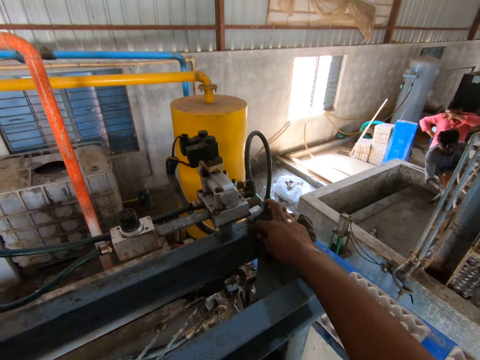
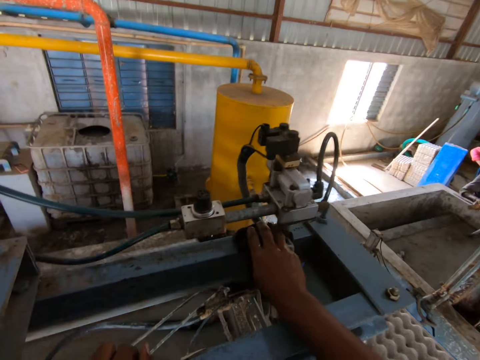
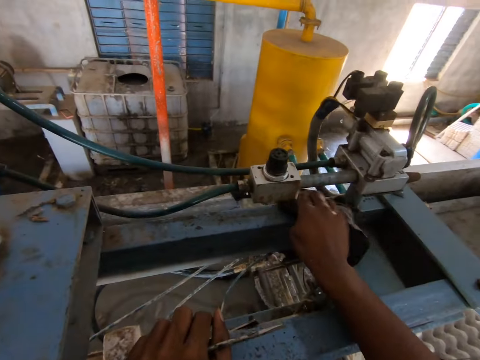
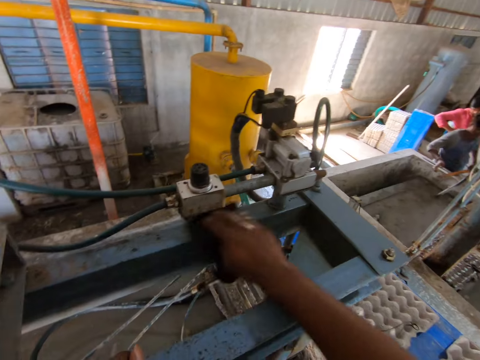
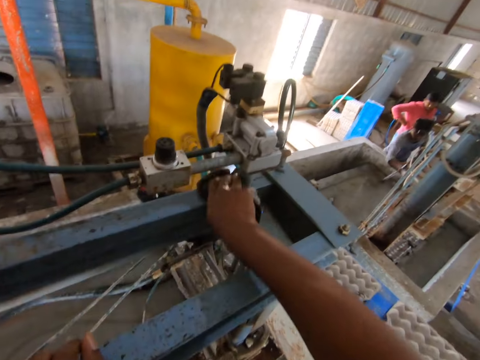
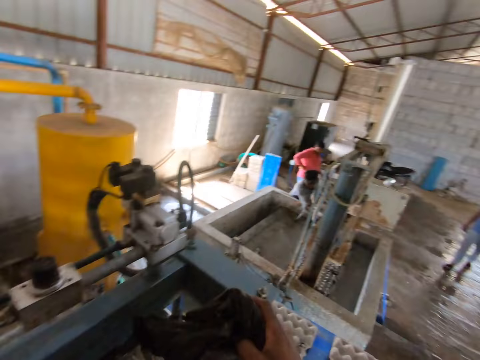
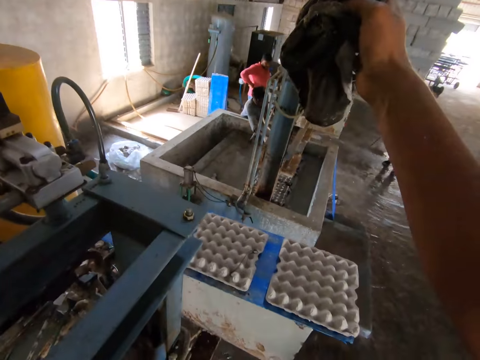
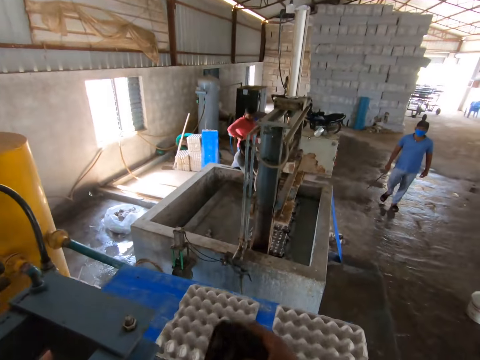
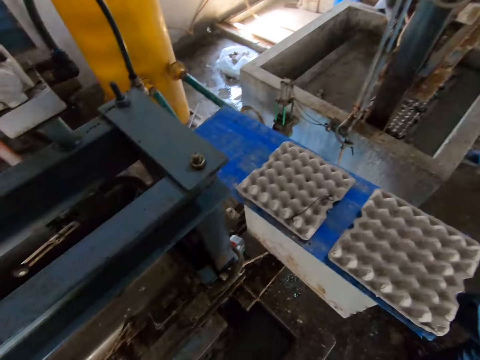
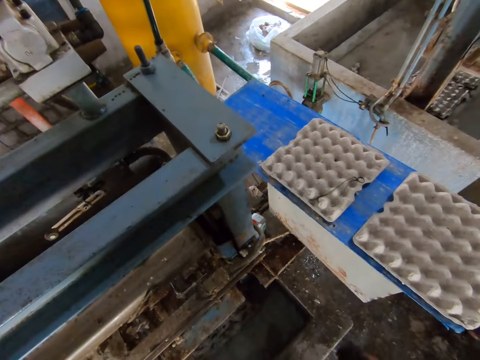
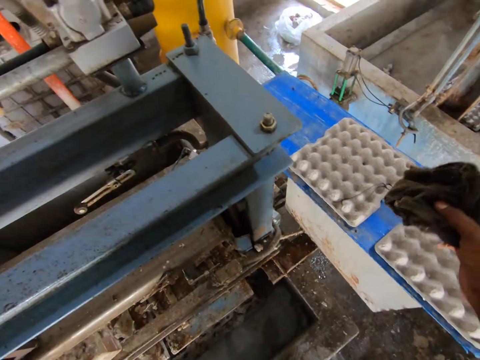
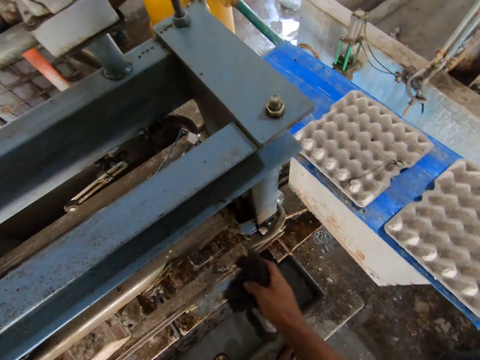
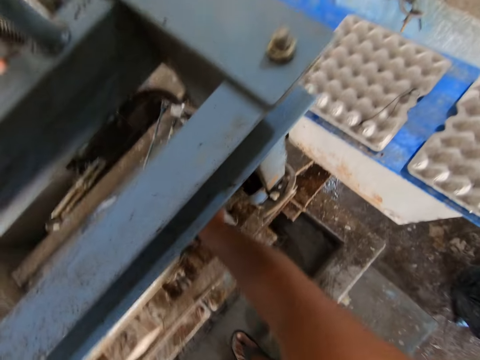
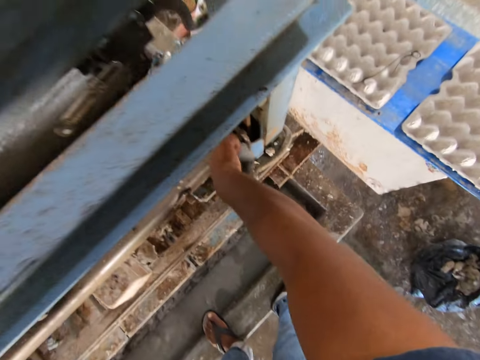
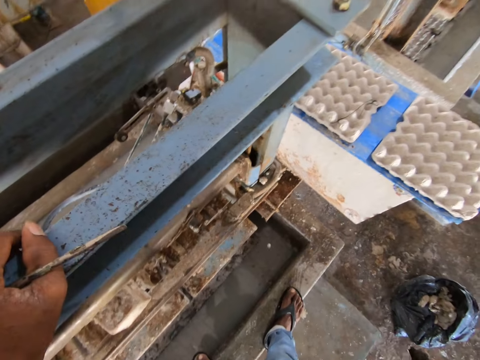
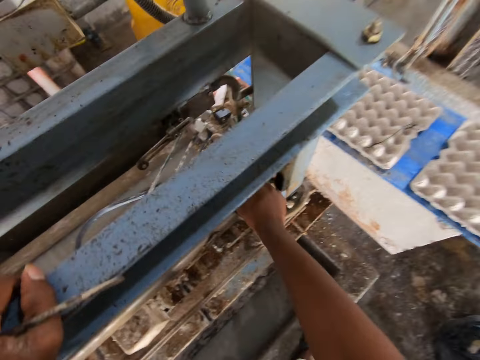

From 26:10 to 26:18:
The camera wearer looks around. They talk to a man. They wipe the wood. They clean the egg tray machine.

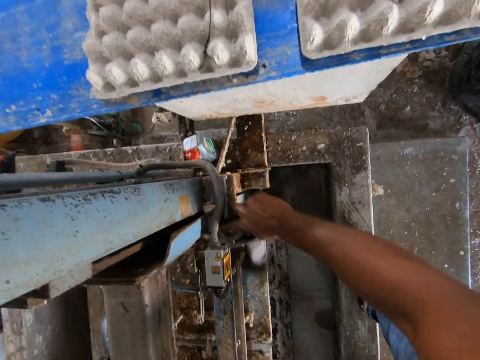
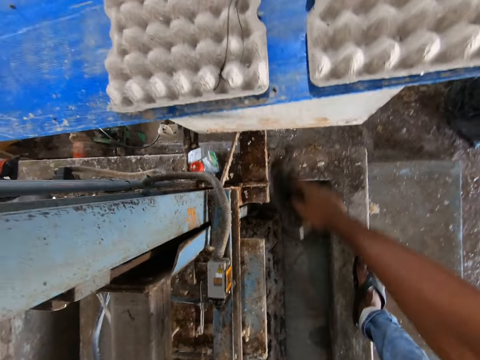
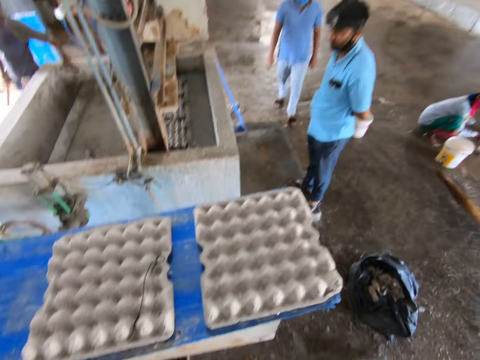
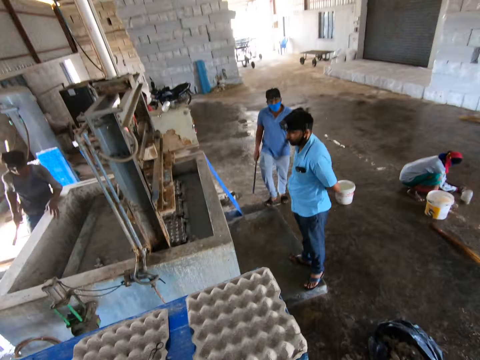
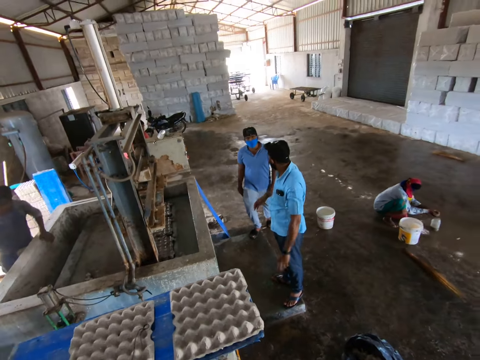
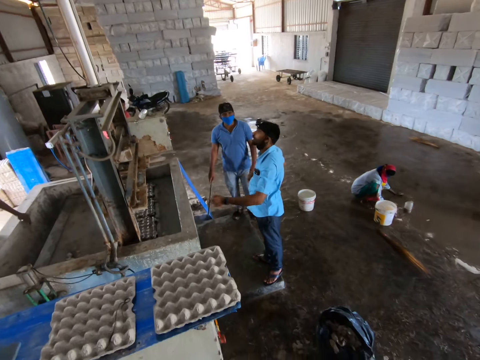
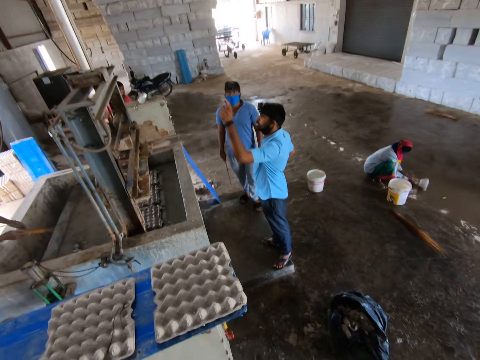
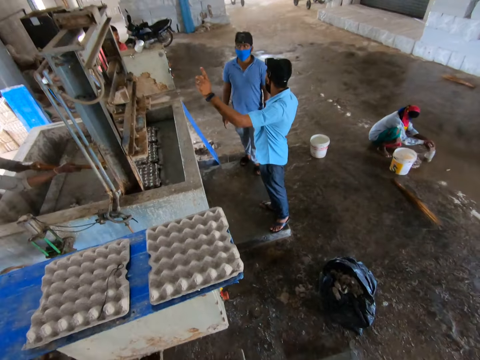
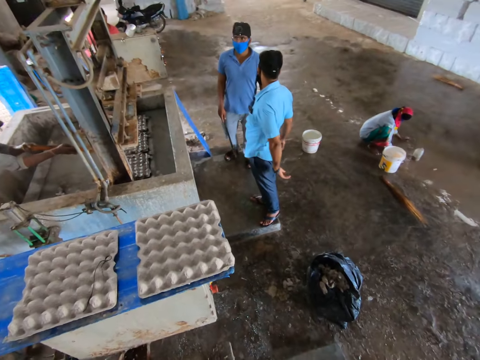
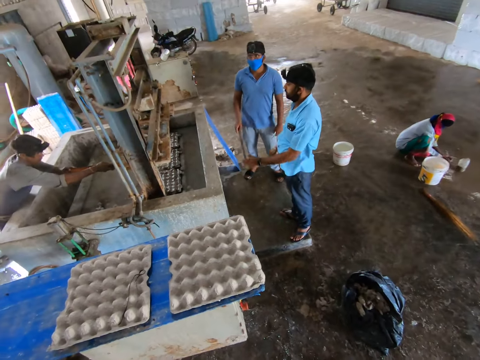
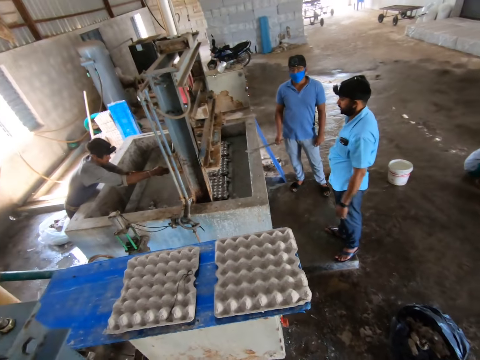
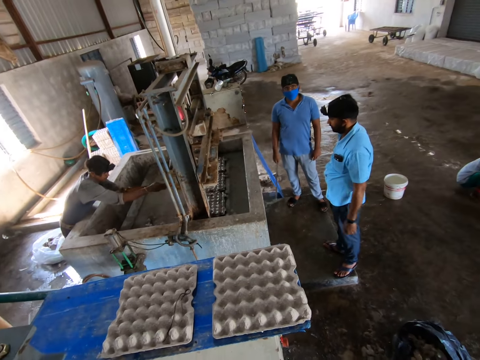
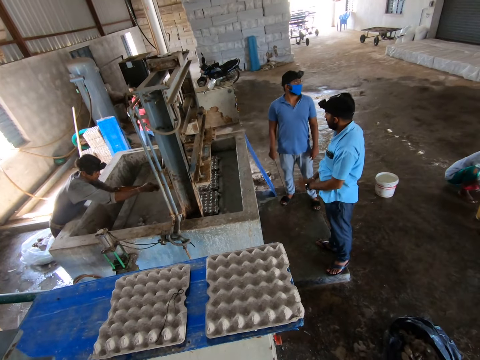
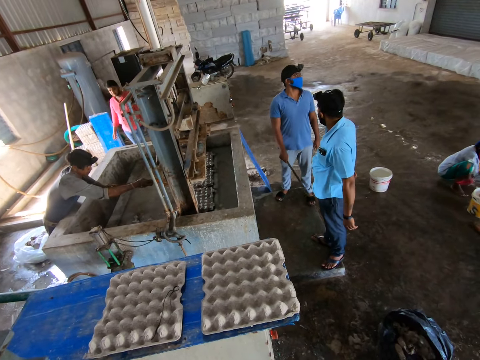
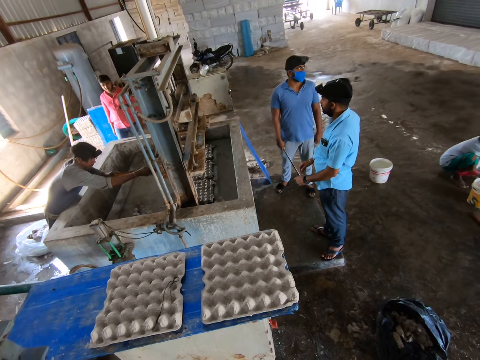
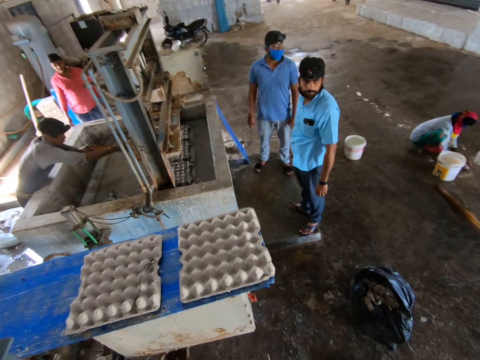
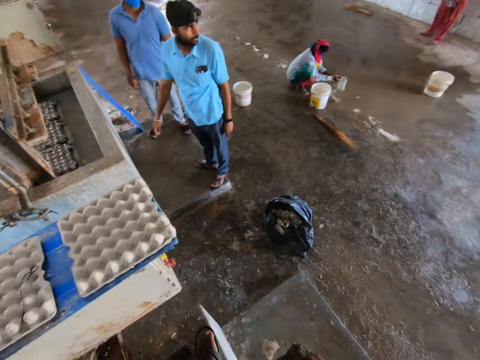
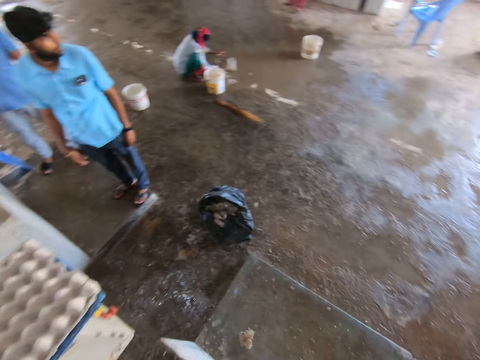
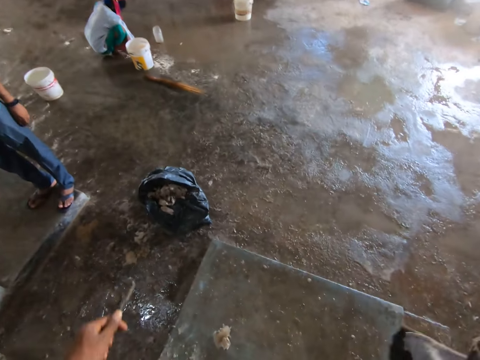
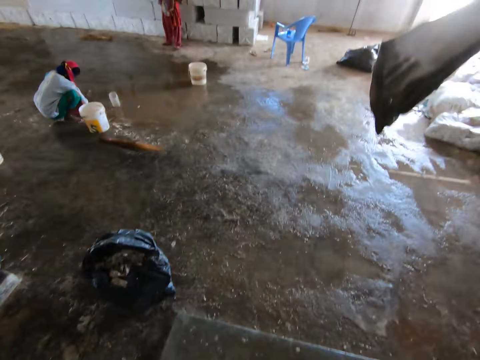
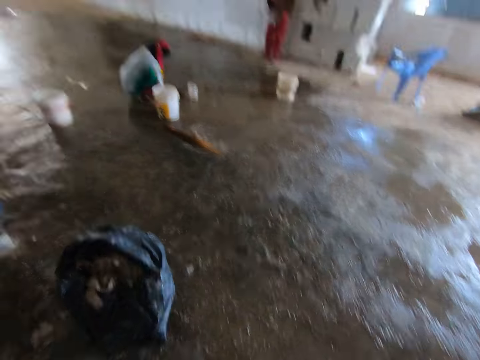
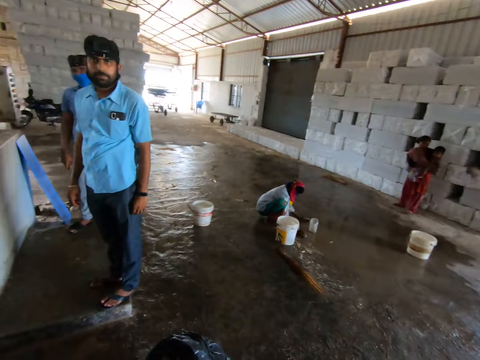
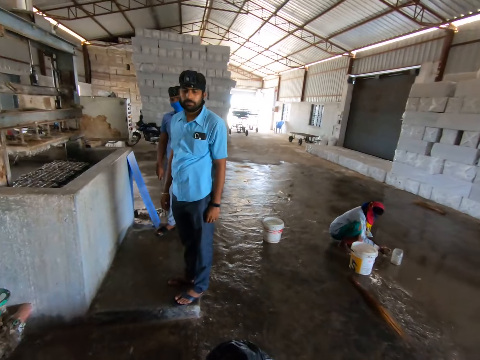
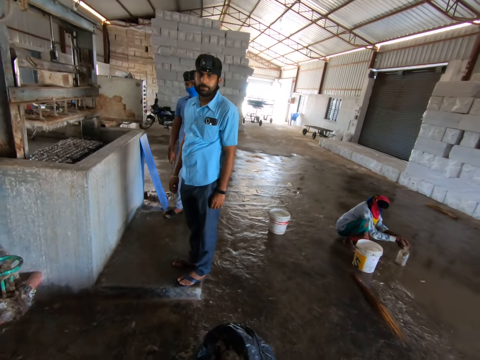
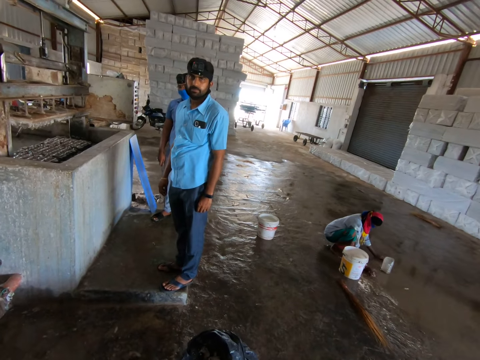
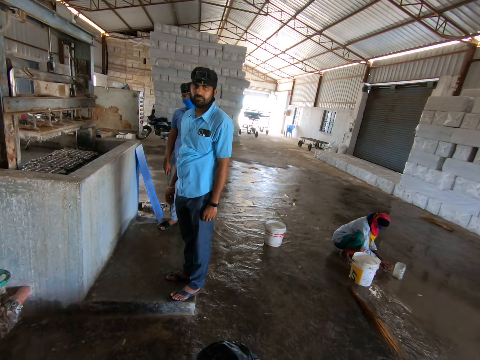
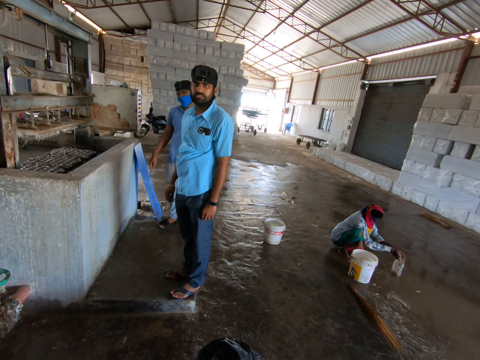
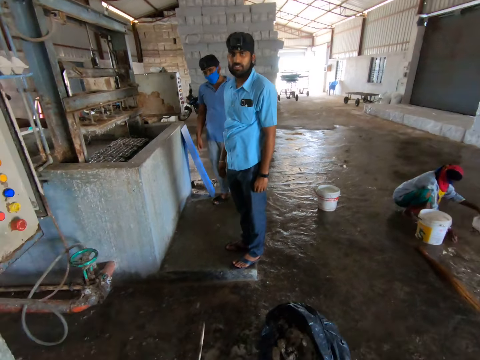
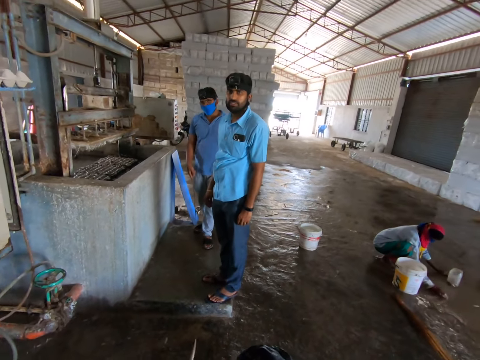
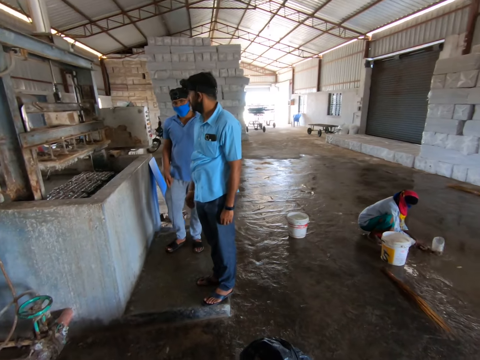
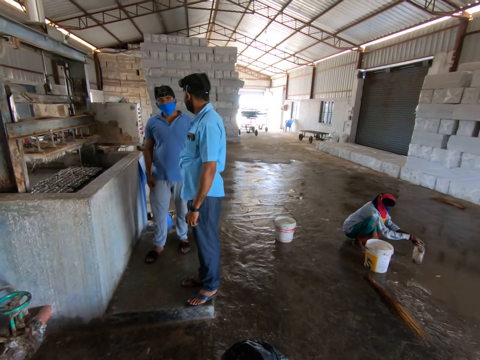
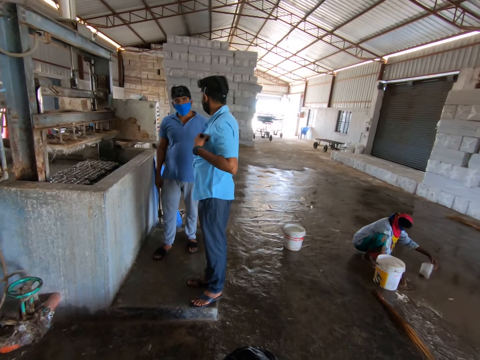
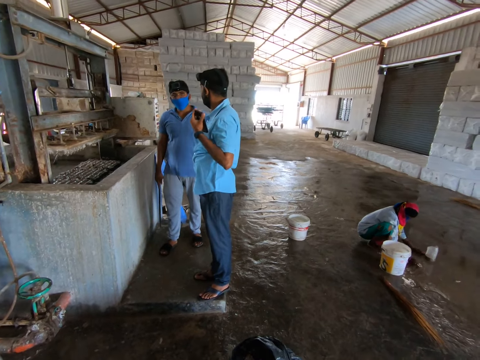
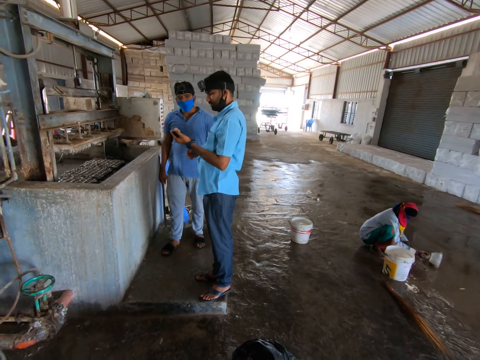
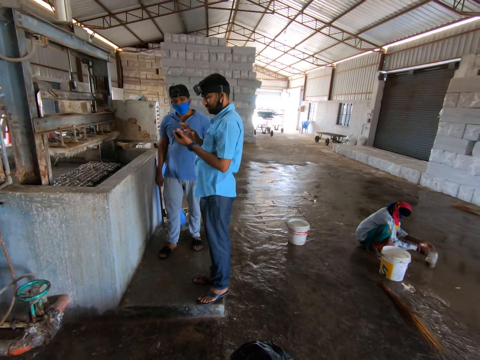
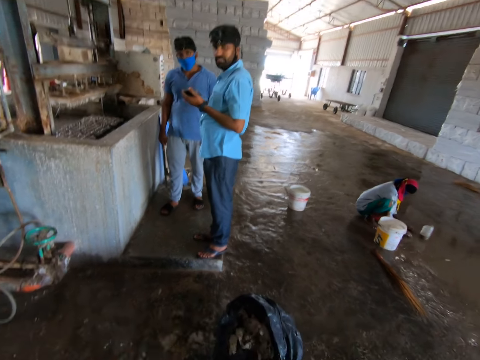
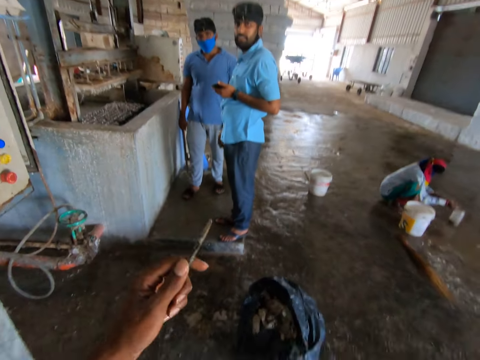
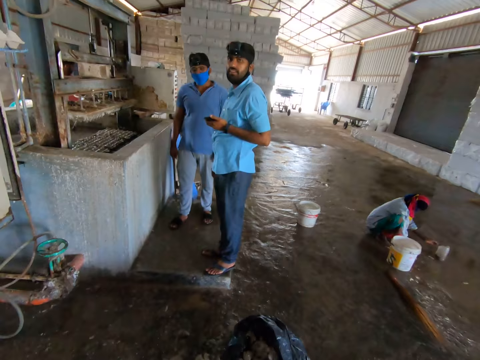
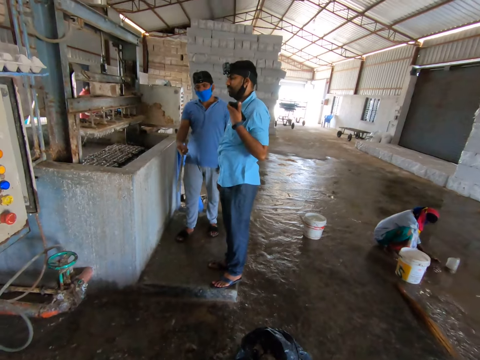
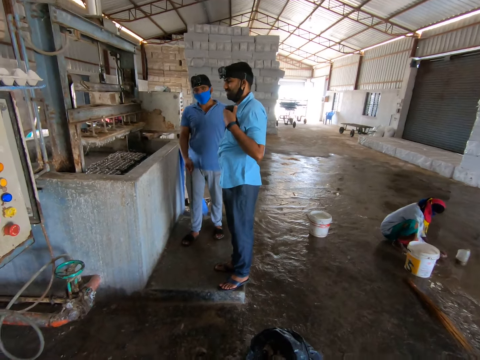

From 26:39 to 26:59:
The camera wearer looks around. He looks at a man. He turns around. He walks around. He raises his hands. He looks around. He looks at the man. He talks to the man.
